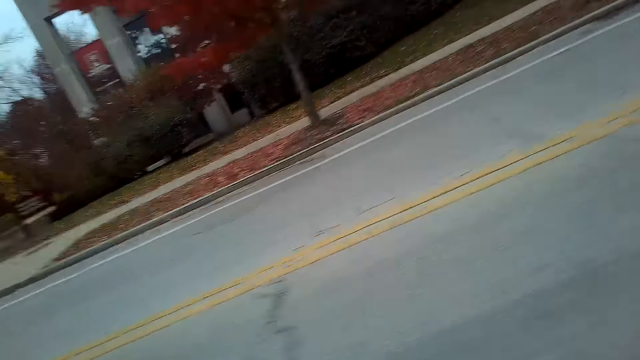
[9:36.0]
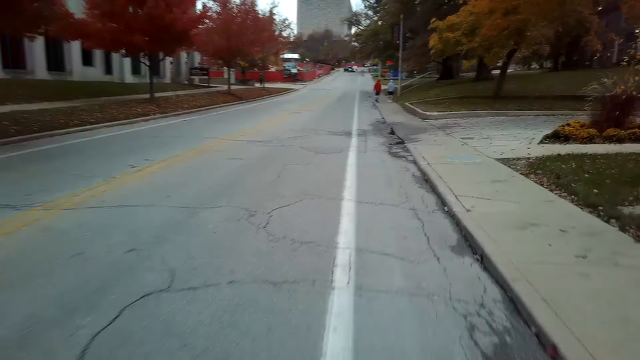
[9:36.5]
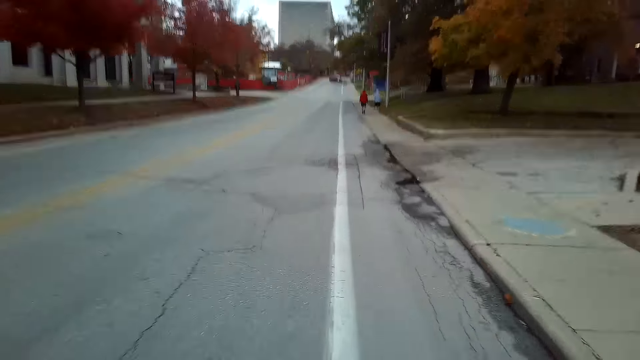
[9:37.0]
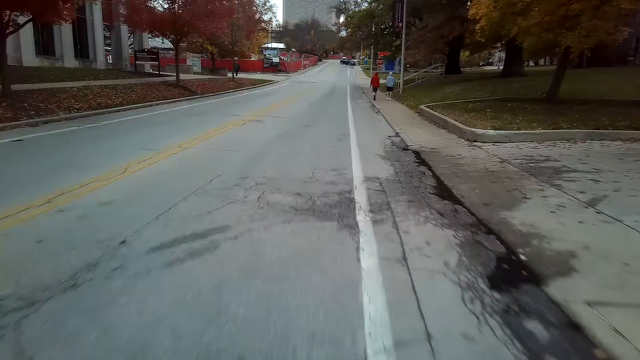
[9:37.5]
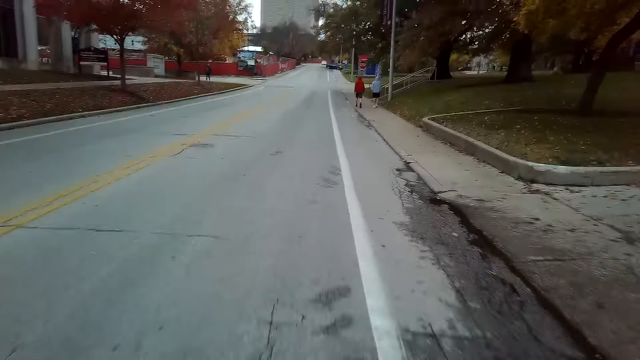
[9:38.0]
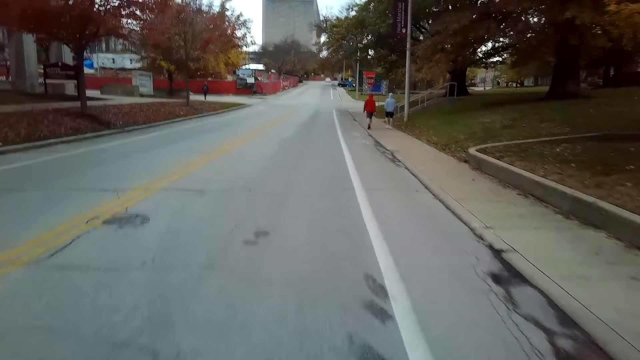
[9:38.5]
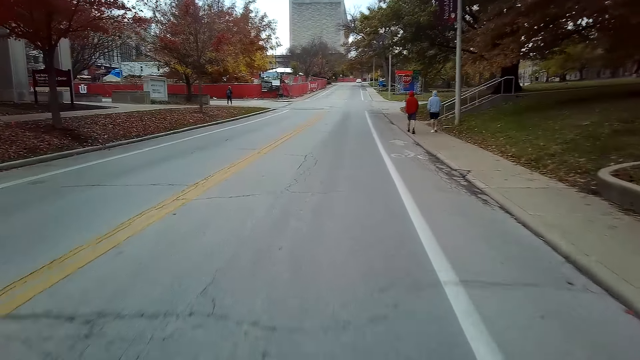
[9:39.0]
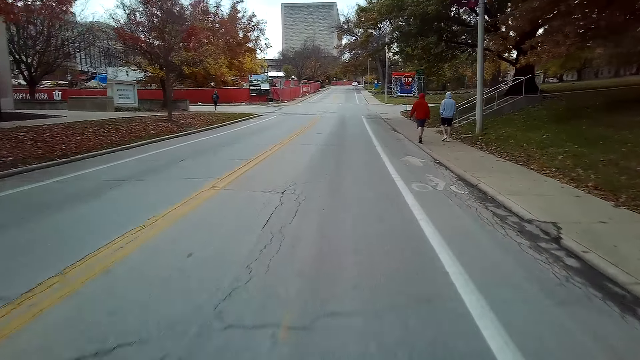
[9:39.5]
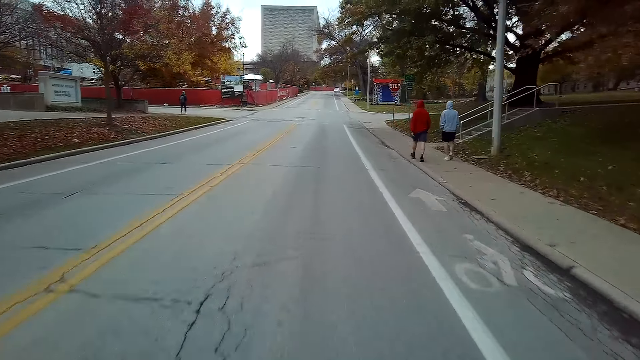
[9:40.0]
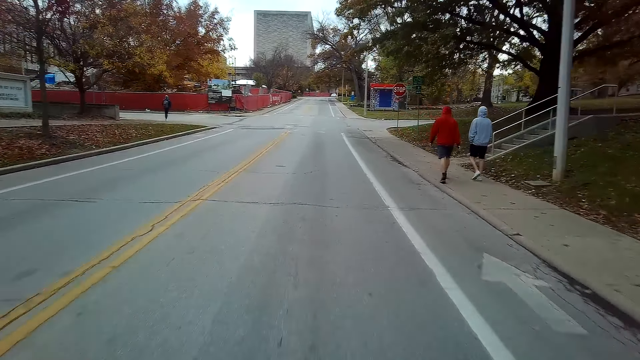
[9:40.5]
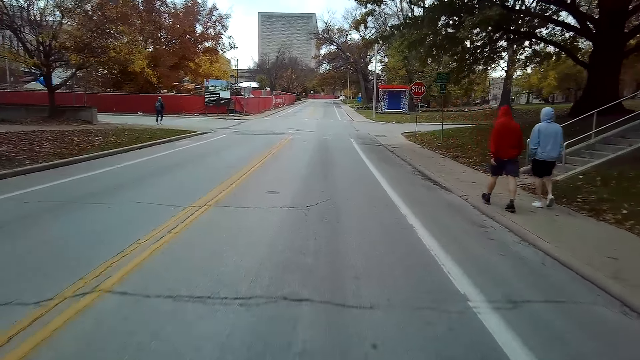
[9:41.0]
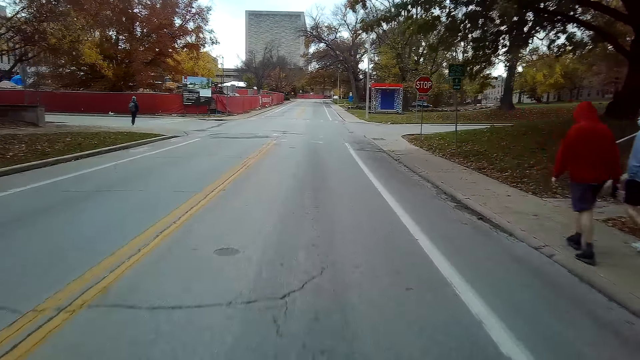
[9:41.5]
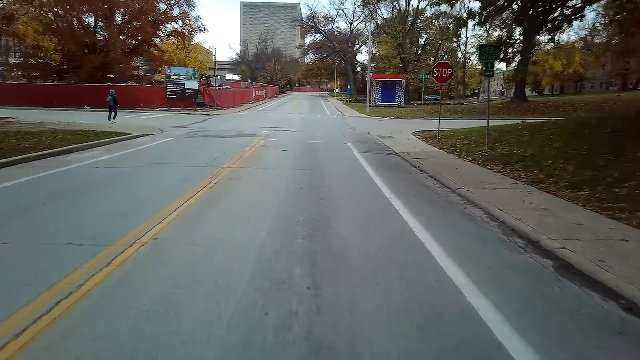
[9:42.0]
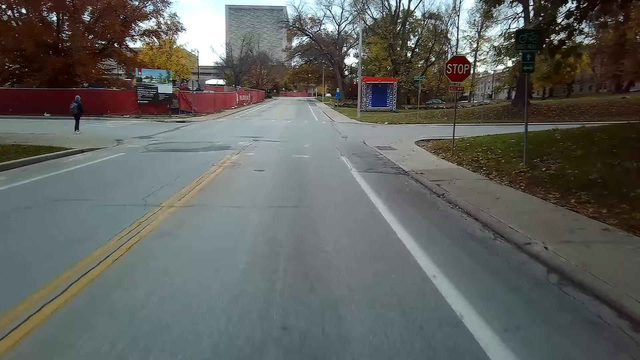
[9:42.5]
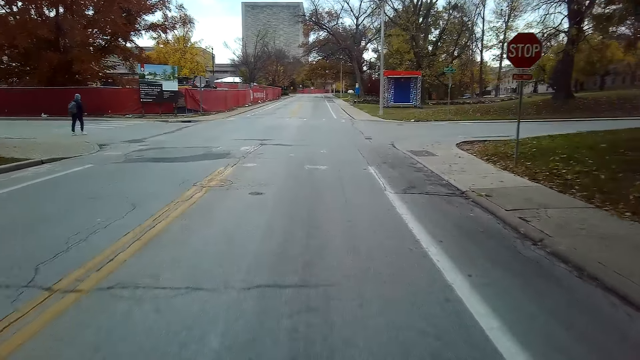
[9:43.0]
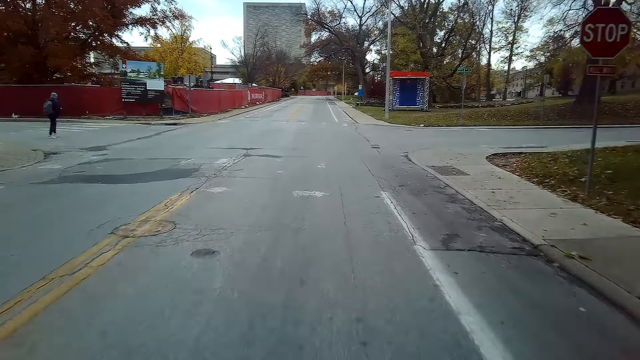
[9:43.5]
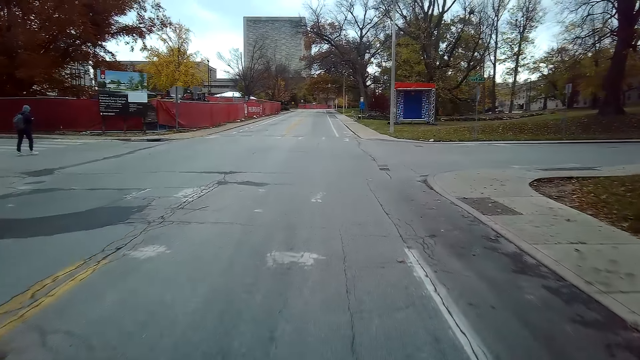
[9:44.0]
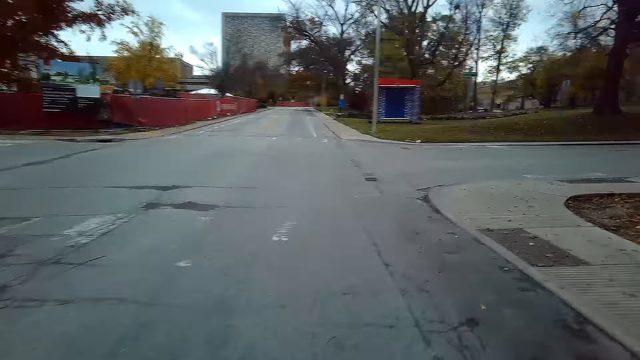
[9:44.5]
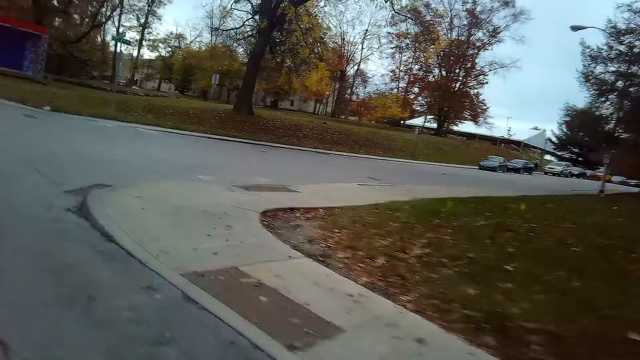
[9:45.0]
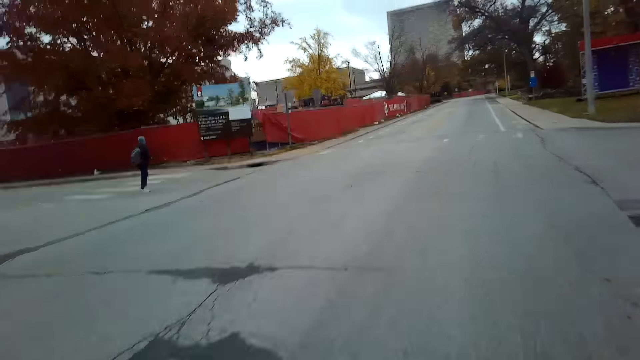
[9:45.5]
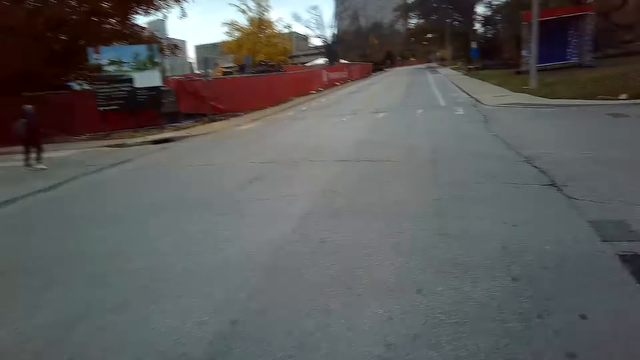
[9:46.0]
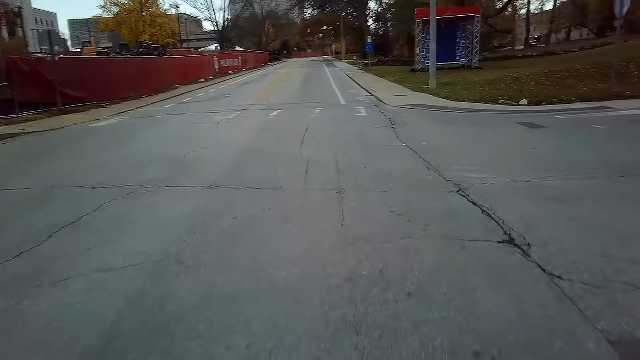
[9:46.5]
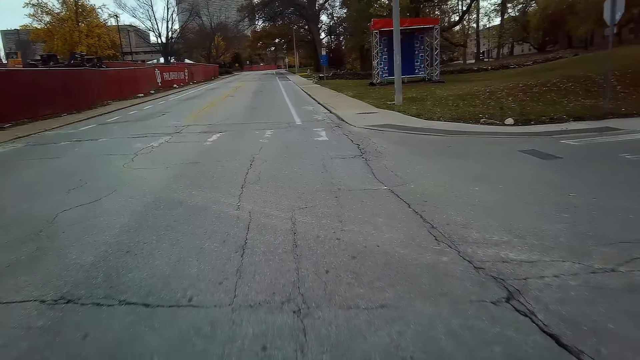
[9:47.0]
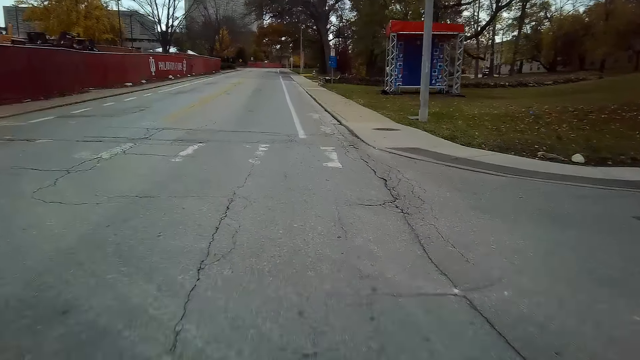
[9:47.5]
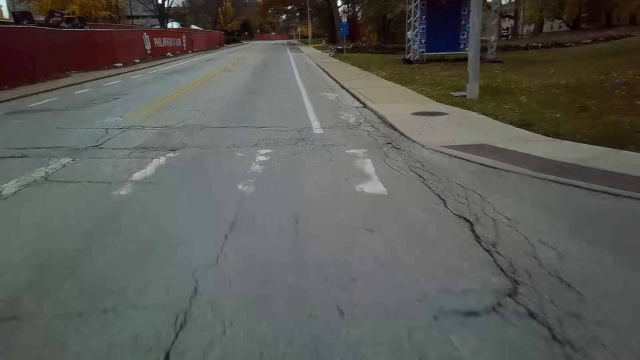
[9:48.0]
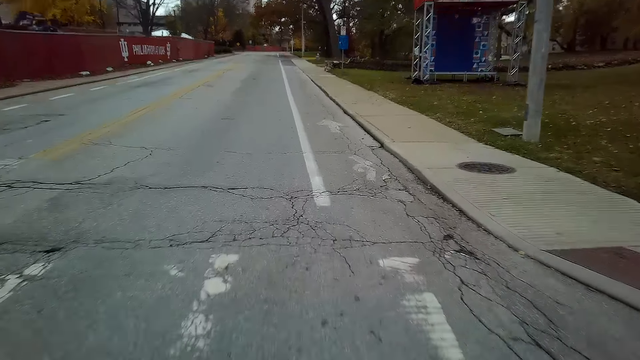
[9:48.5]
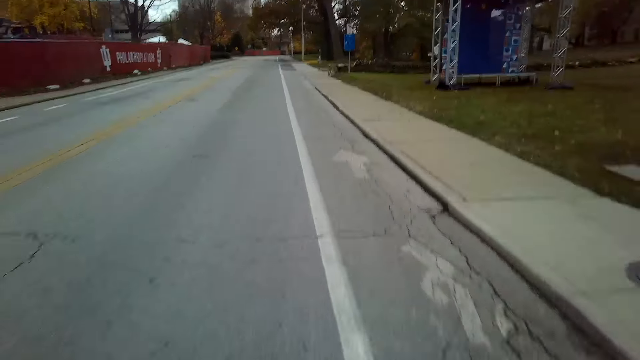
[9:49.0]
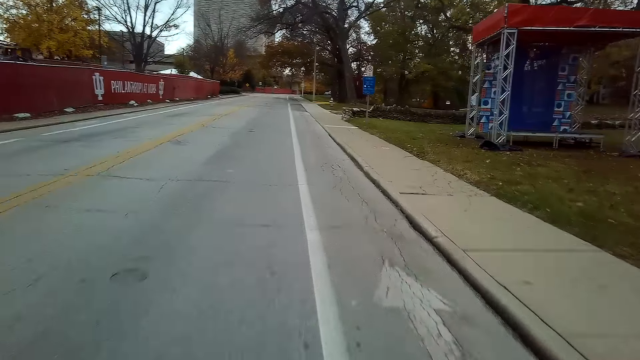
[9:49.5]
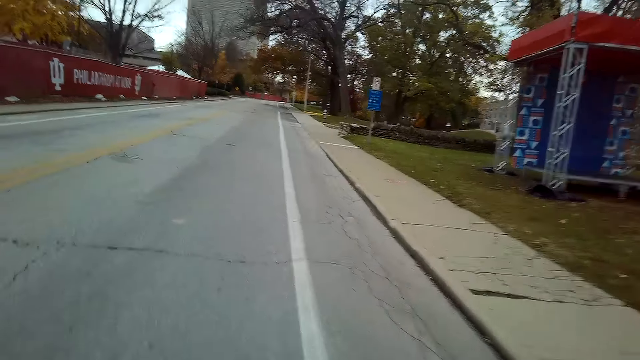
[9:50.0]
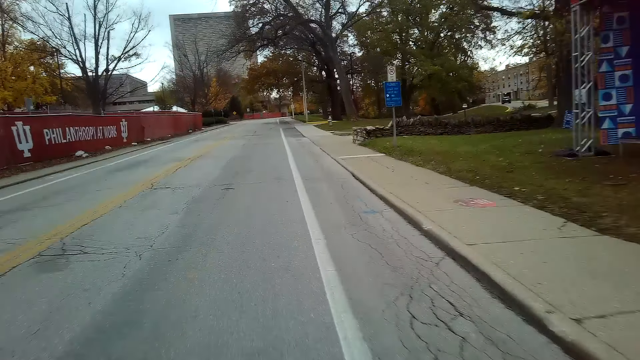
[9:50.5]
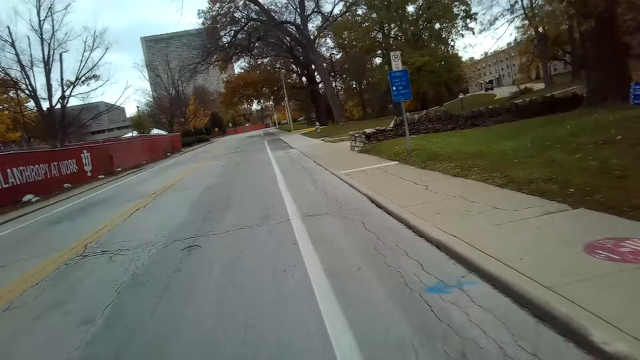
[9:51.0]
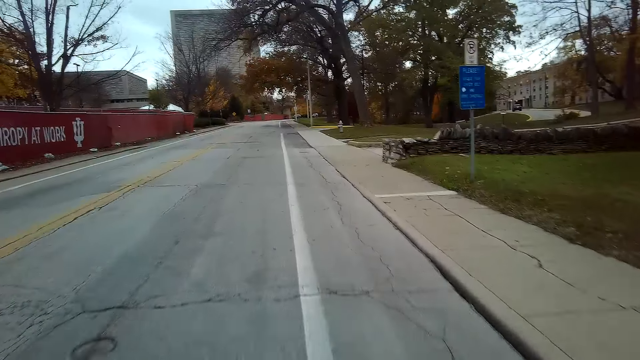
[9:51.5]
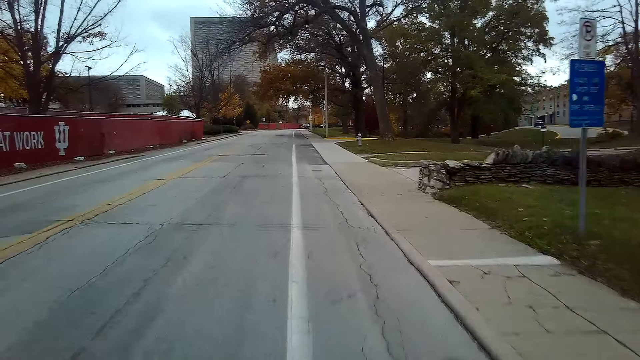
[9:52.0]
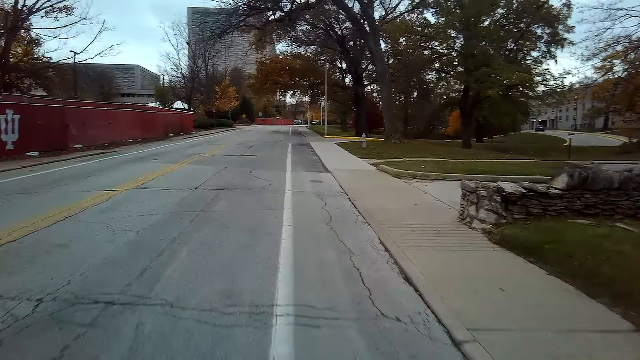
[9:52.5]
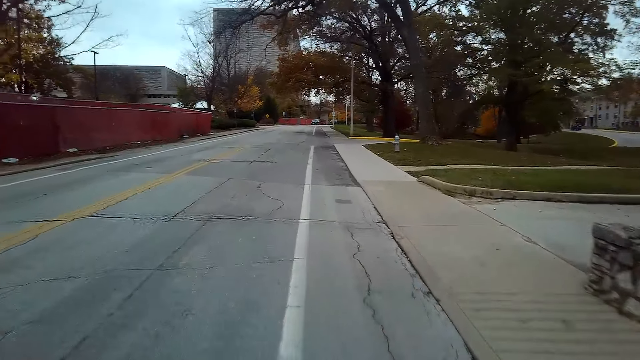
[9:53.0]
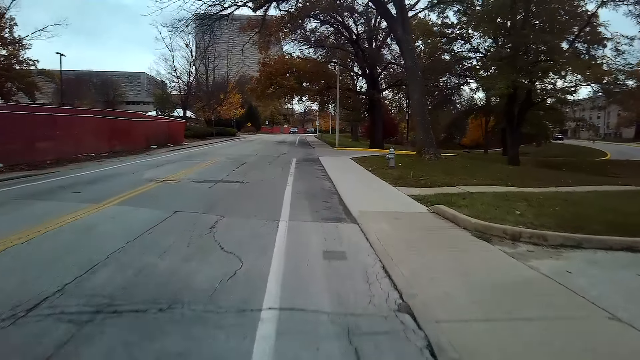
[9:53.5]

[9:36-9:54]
A man and another man walk on the road. A third man walks on the road. The camera wearer cycles a bicycle on the road.

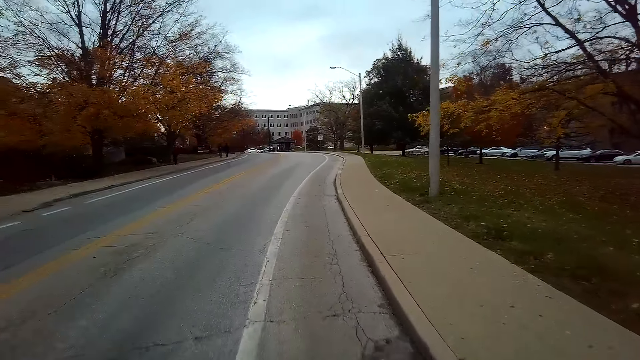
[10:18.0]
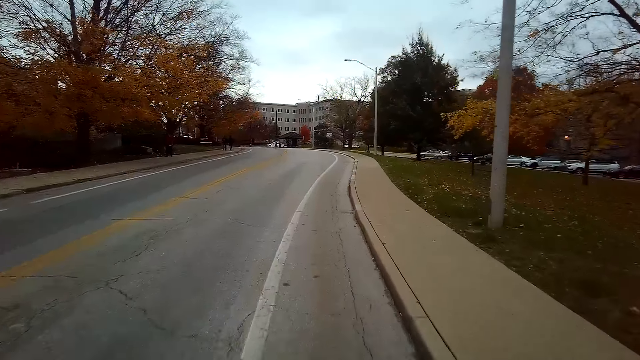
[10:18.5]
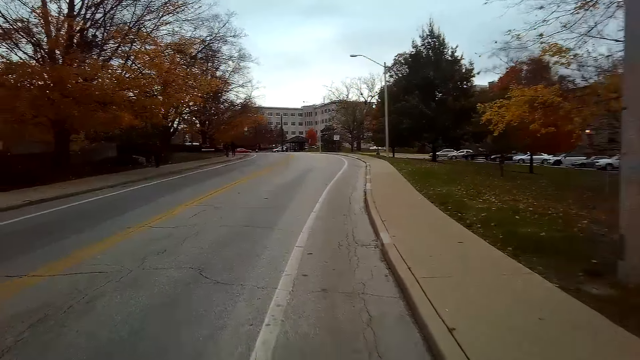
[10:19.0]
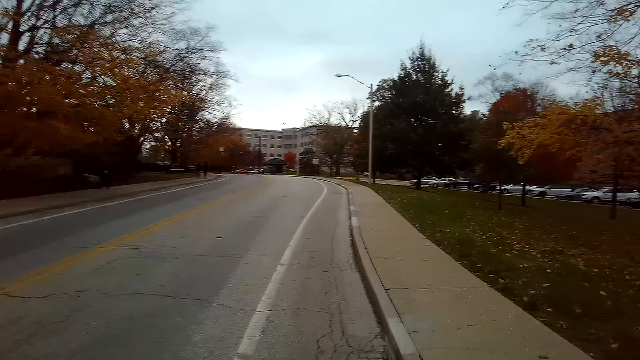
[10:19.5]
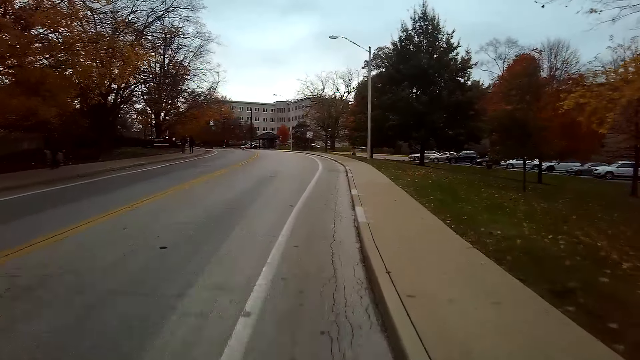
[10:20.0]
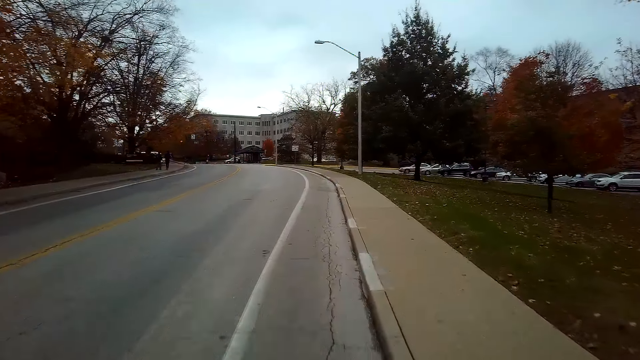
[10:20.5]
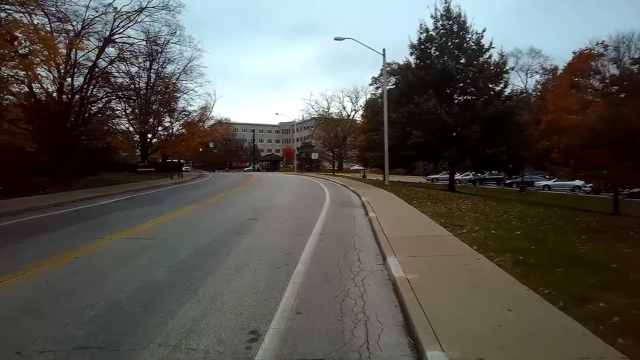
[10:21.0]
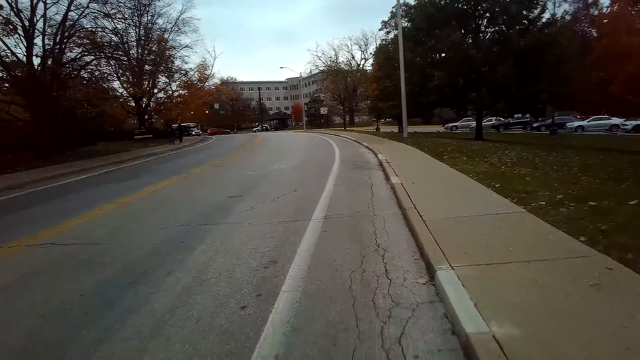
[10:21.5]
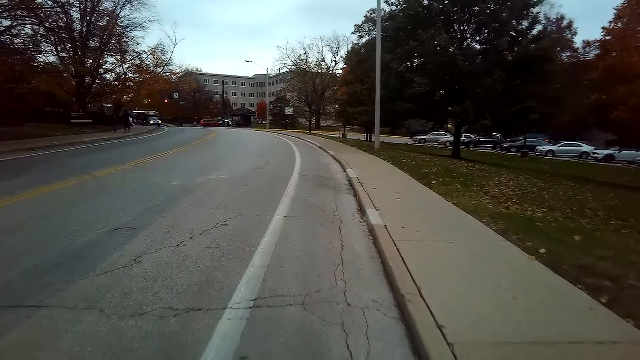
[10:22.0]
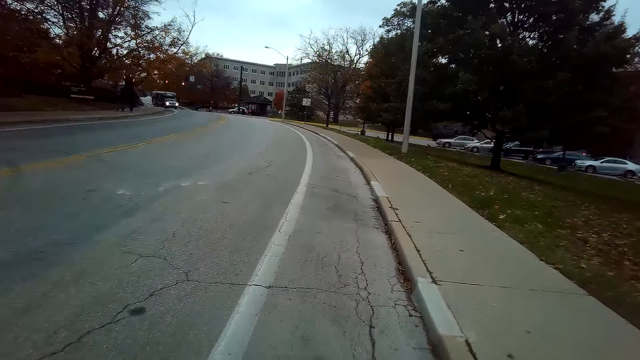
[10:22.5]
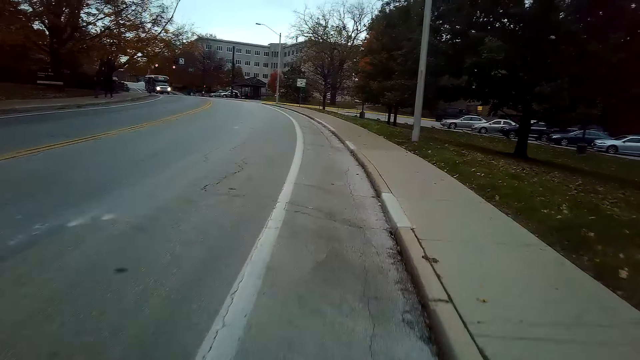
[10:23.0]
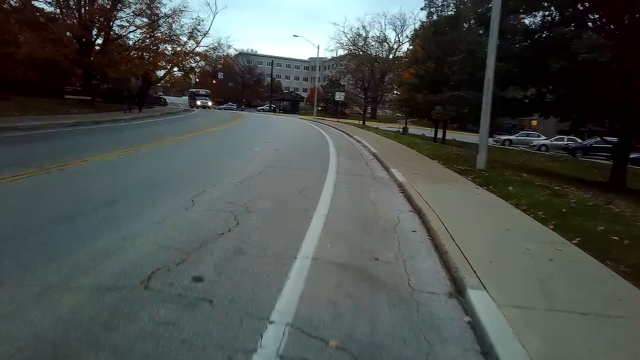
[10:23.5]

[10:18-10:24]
A man walks on the road.
